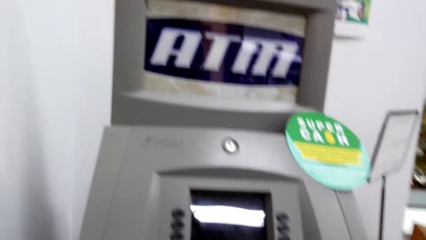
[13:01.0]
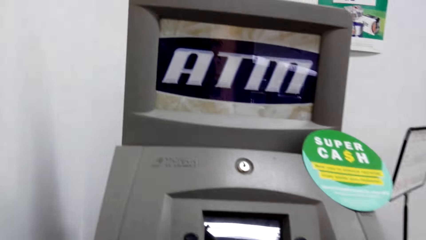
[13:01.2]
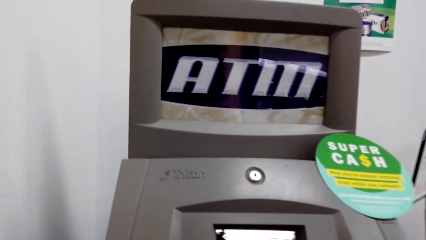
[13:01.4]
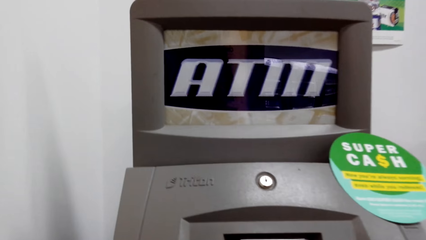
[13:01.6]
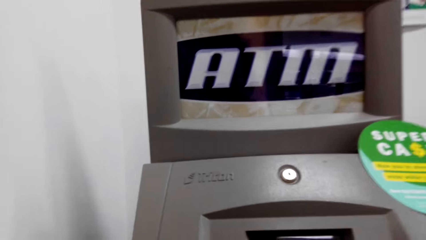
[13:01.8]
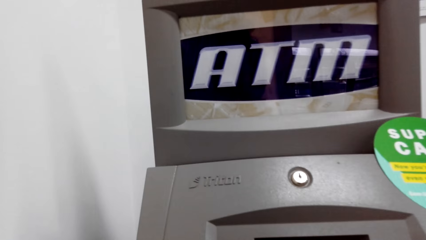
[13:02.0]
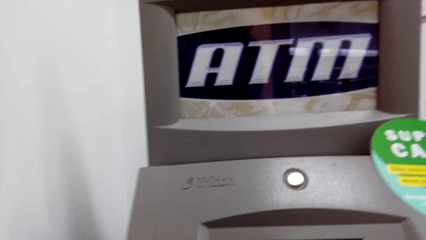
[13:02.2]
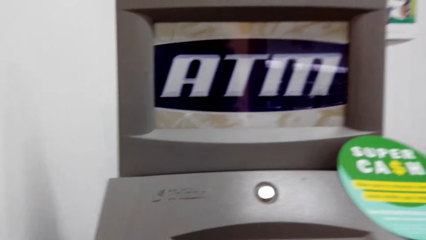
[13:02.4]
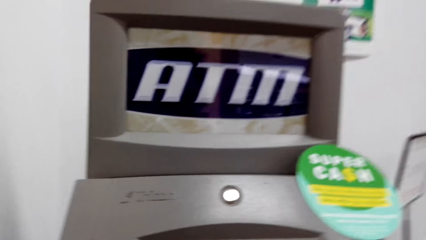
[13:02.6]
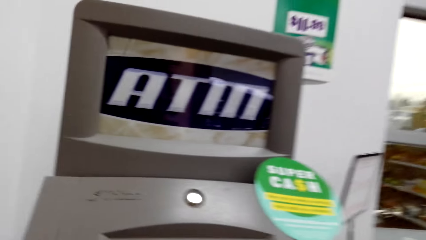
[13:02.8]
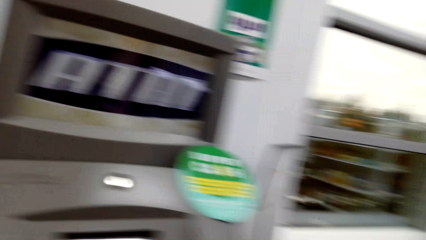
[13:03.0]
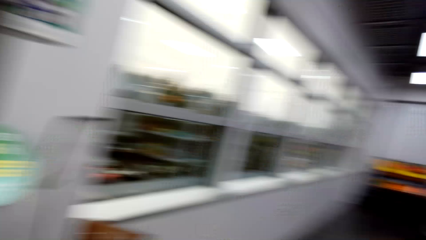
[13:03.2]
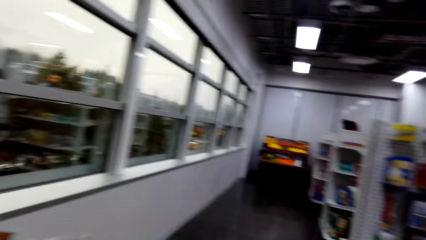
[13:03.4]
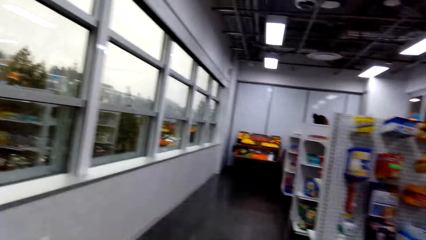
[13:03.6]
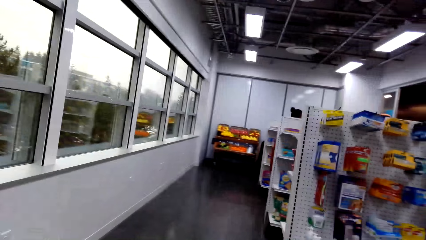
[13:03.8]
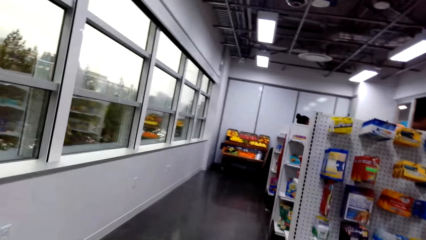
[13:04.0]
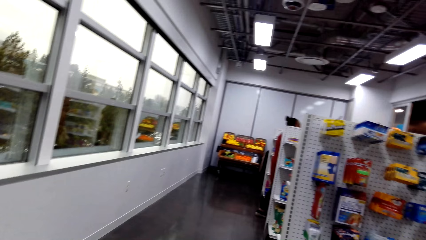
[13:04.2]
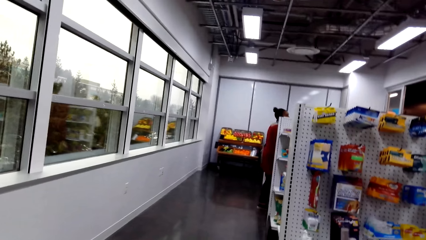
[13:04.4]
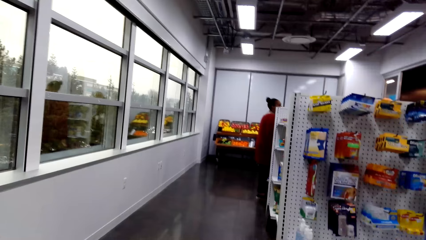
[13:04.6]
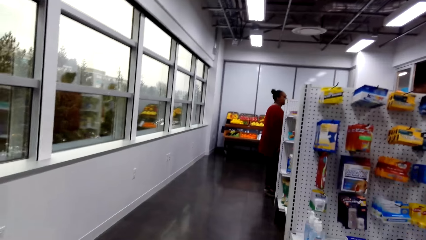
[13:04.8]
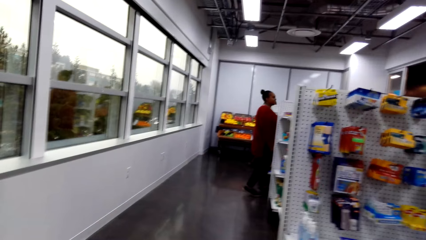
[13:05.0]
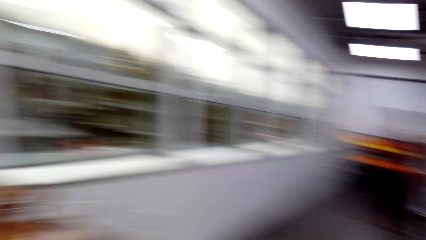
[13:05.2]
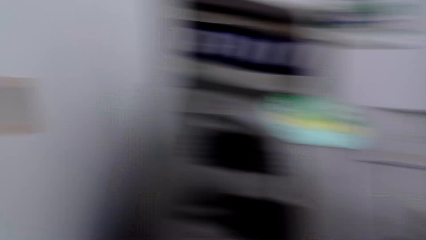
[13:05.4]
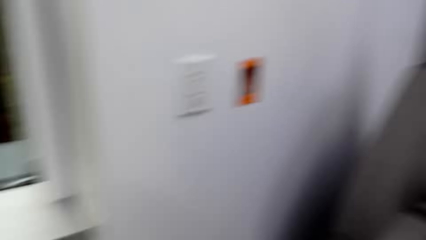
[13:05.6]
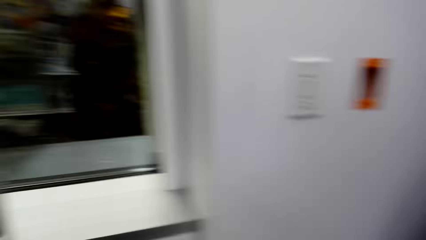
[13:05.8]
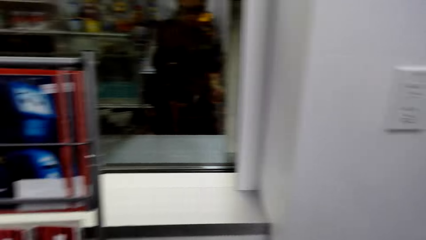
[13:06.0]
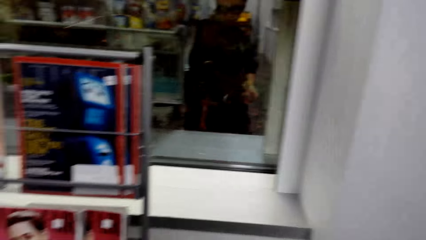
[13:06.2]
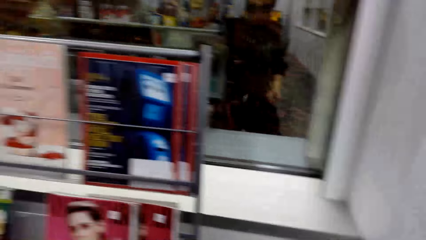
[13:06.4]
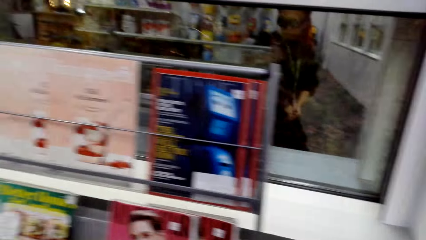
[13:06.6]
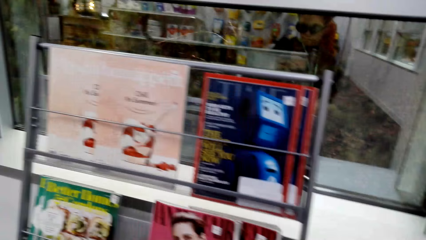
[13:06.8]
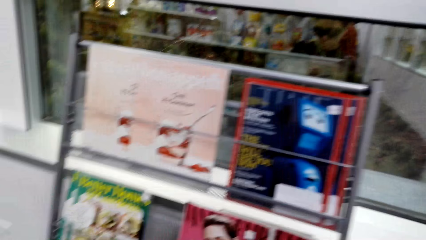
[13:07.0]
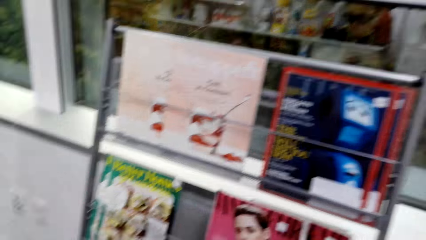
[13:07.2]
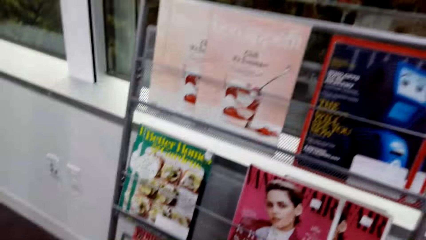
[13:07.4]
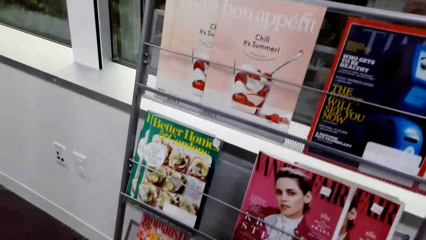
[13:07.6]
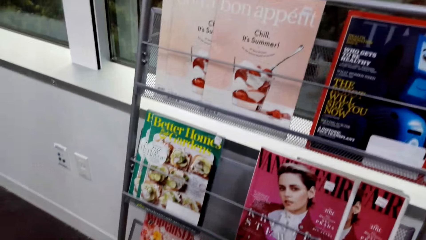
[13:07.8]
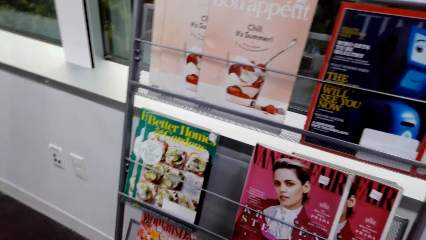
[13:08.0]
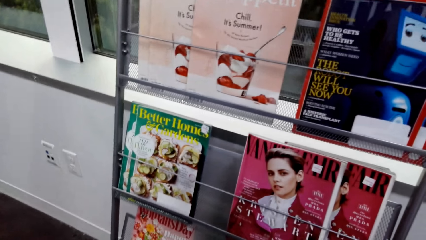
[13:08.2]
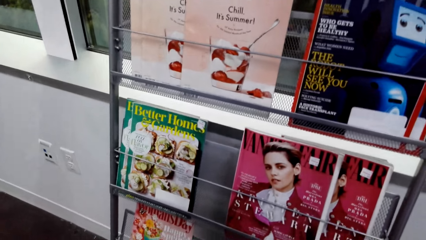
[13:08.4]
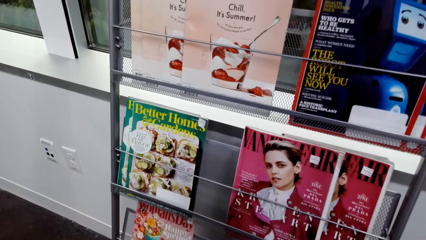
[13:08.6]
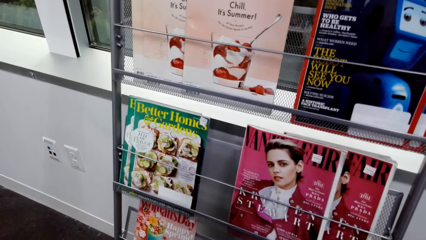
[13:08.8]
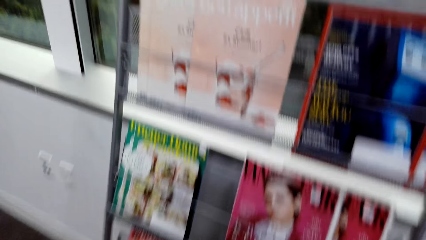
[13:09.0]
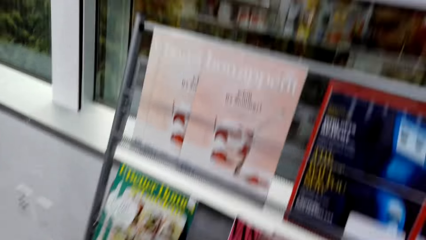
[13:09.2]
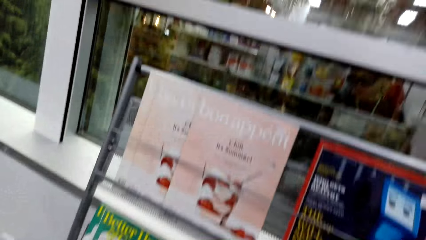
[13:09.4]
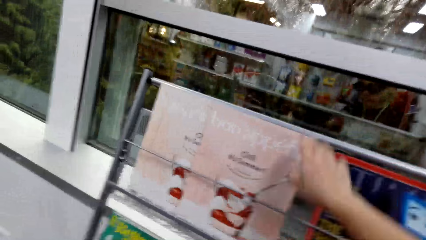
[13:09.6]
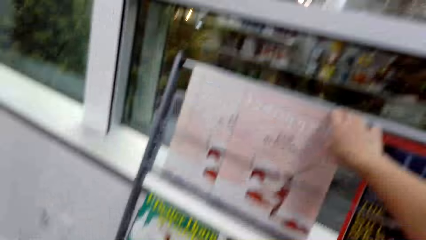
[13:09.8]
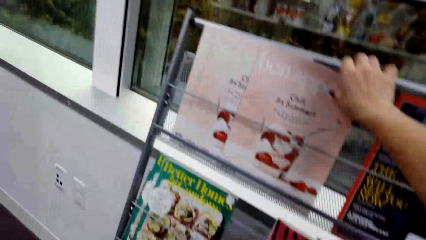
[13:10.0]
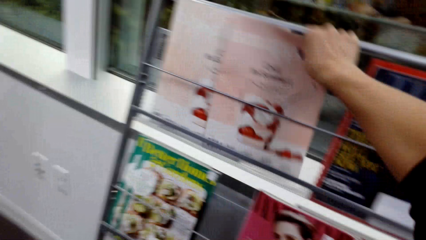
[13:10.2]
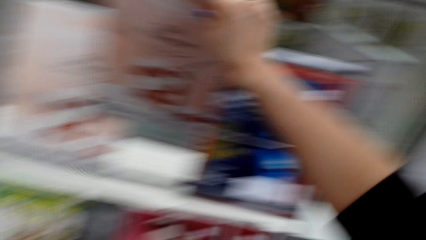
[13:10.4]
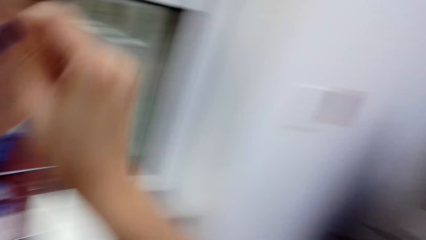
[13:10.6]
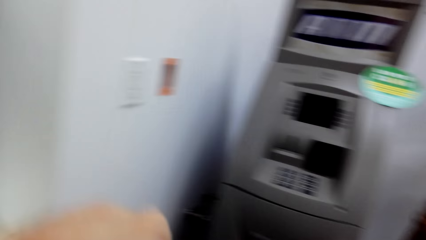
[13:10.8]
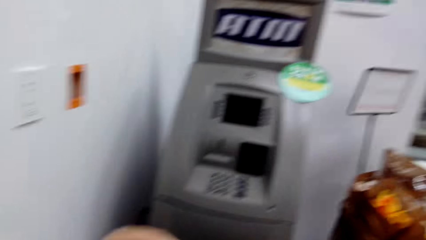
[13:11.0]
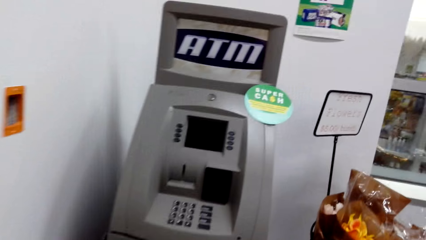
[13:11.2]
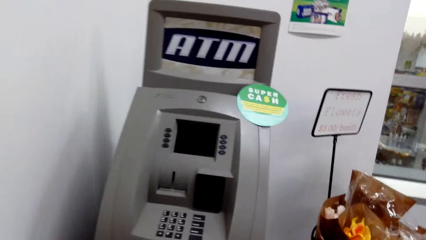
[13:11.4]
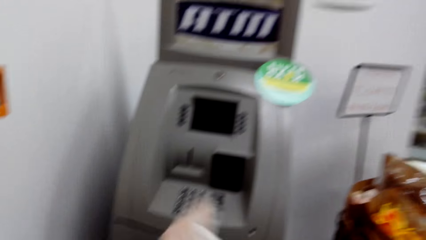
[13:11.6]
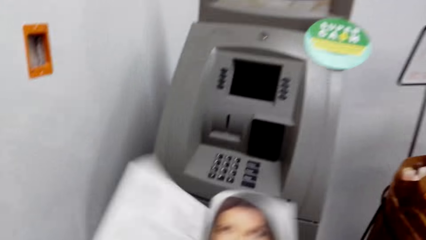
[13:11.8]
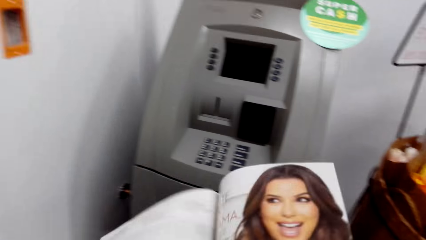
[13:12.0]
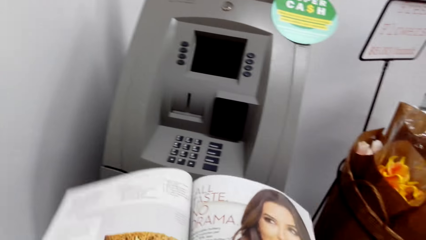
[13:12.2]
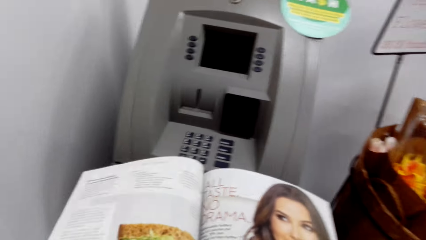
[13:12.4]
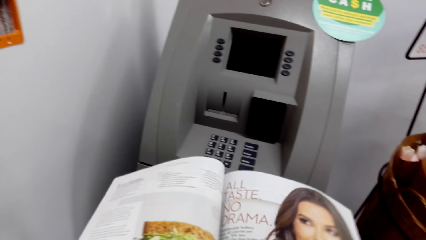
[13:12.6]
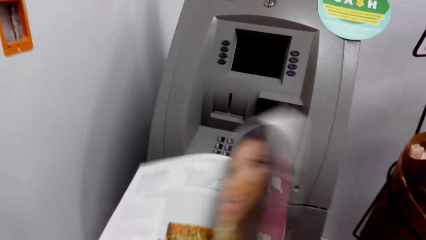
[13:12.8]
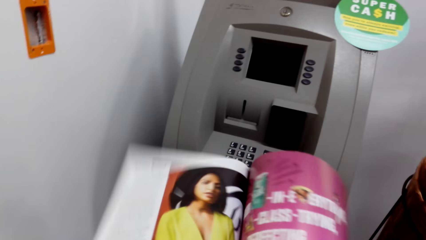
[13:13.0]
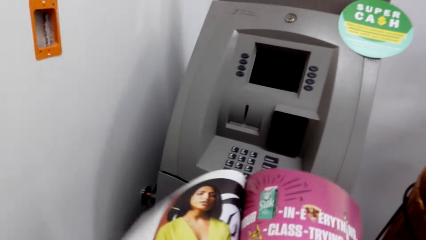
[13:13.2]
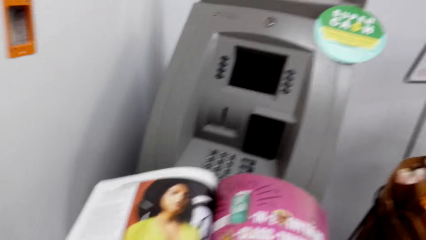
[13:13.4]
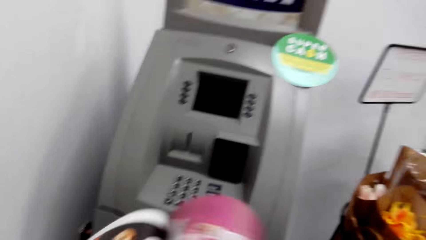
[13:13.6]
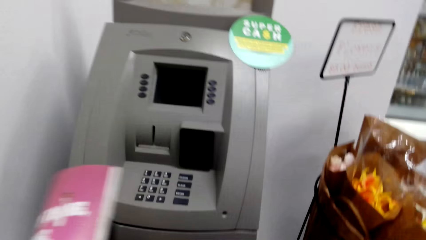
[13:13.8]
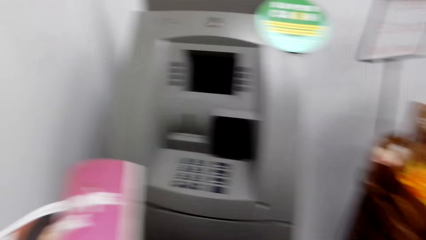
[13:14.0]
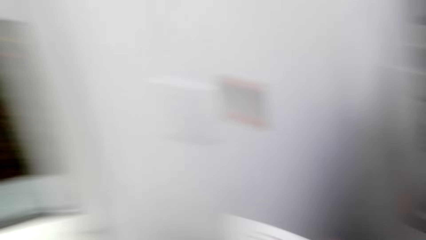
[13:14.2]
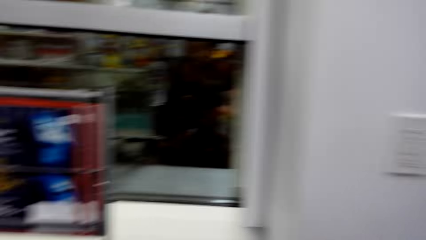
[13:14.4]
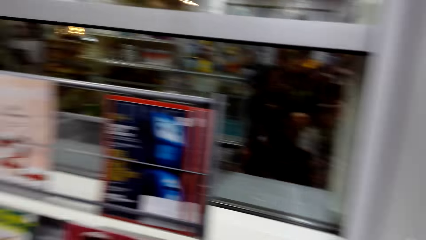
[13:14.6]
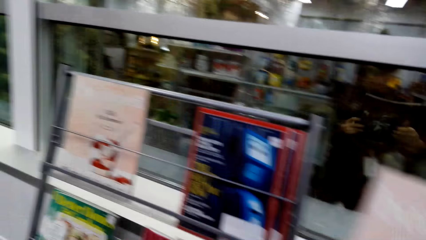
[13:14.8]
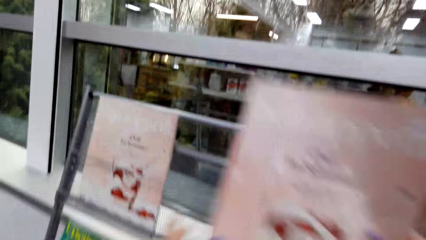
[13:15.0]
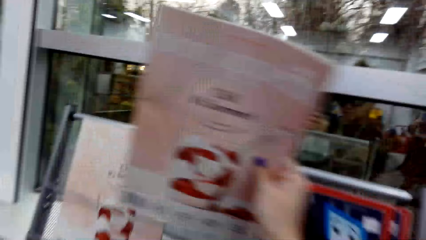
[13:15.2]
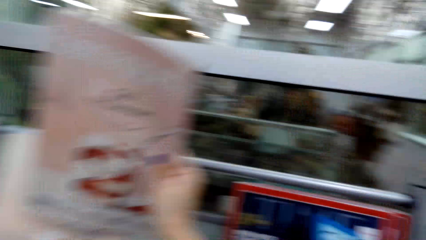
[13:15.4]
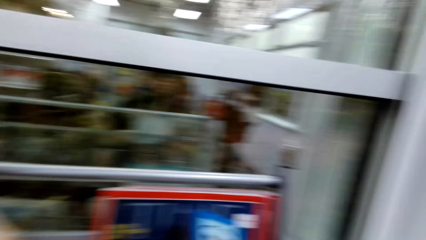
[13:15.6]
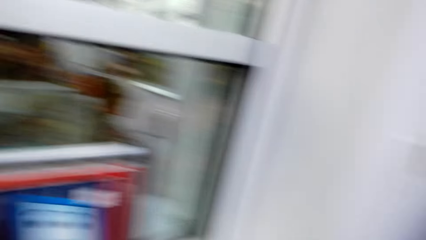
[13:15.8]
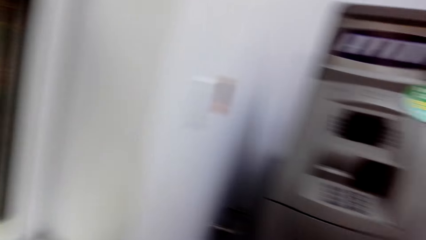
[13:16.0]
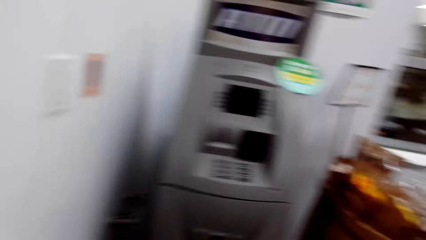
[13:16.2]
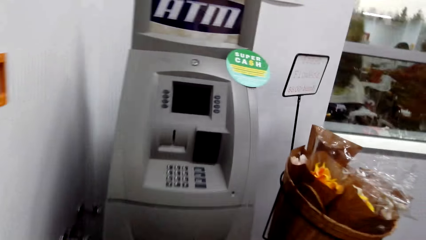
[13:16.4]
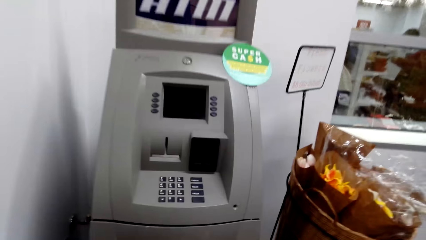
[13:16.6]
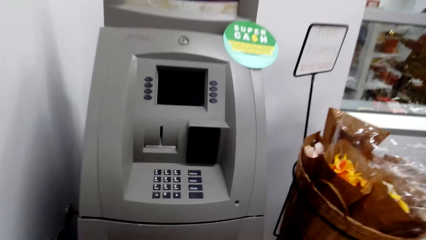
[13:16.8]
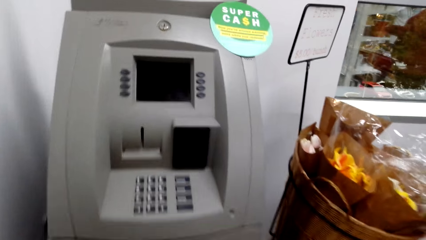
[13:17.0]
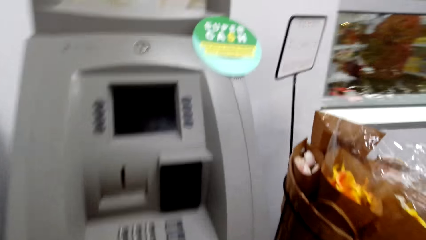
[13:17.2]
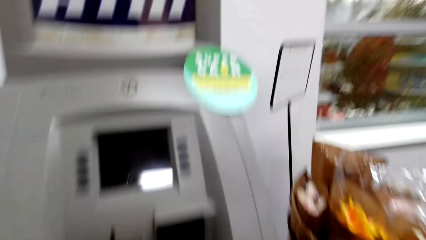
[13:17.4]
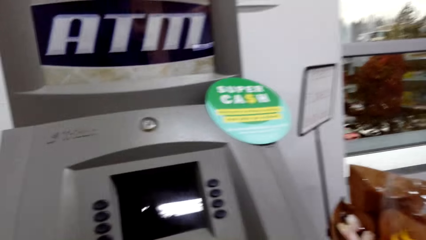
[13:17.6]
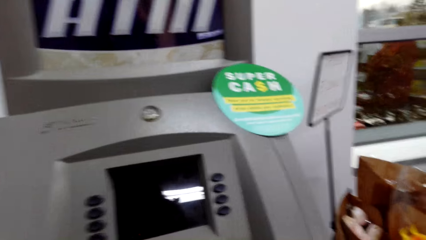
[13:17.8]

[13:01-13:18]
The camera wearer looks to the right. They look at the bookshelf. They pick up a magazine. They flip the magazine pages. They open the magazine. They return the magazine or book to the shelf.
